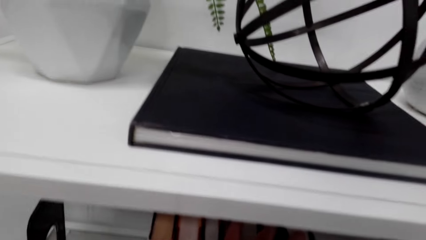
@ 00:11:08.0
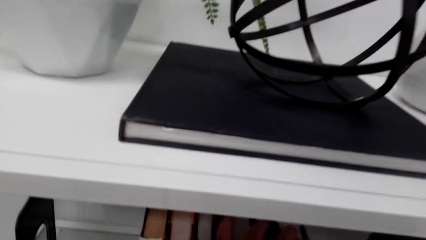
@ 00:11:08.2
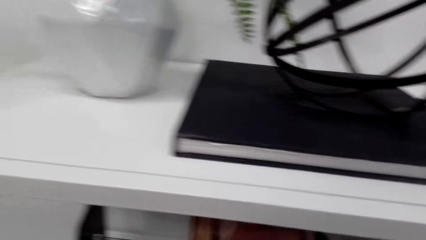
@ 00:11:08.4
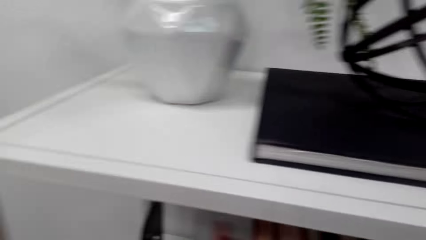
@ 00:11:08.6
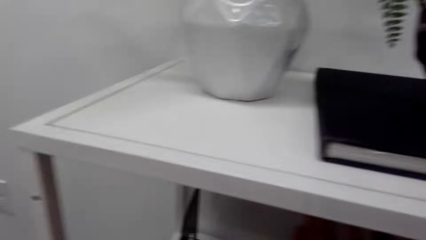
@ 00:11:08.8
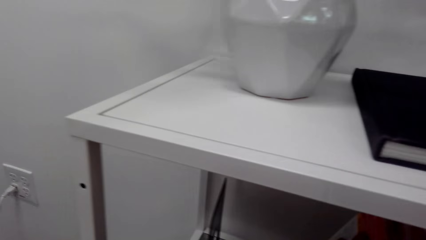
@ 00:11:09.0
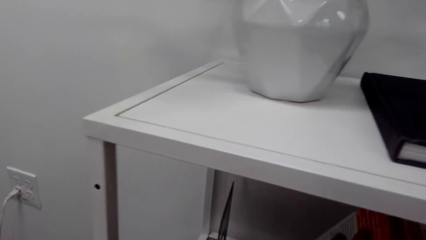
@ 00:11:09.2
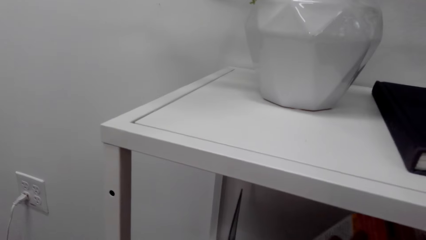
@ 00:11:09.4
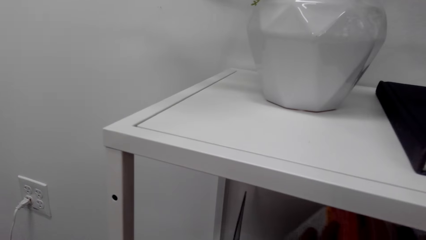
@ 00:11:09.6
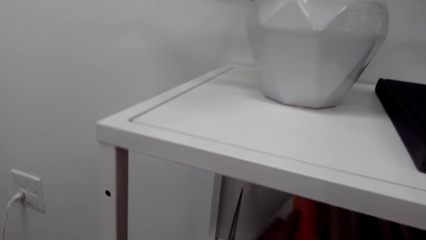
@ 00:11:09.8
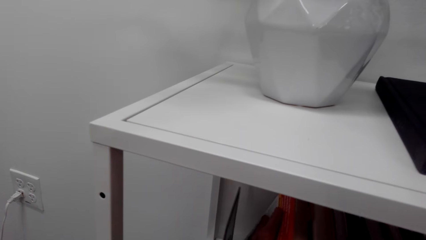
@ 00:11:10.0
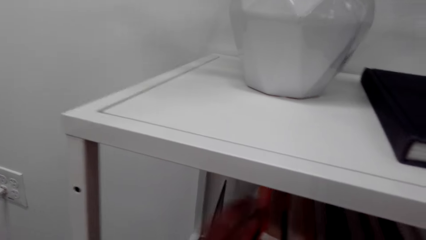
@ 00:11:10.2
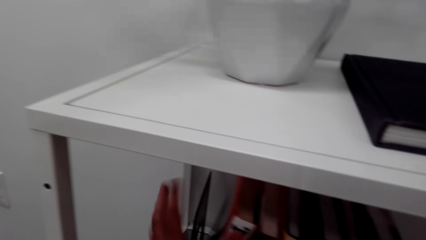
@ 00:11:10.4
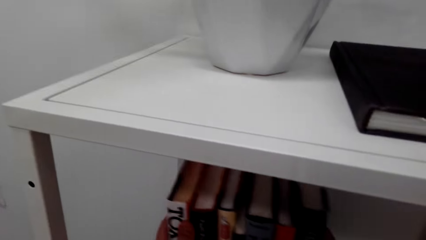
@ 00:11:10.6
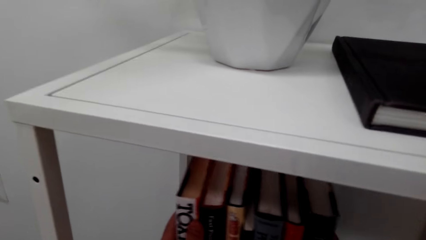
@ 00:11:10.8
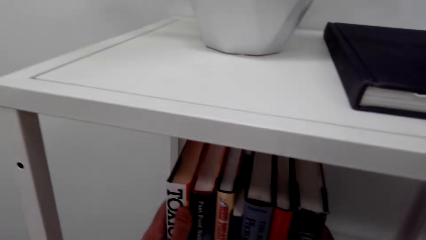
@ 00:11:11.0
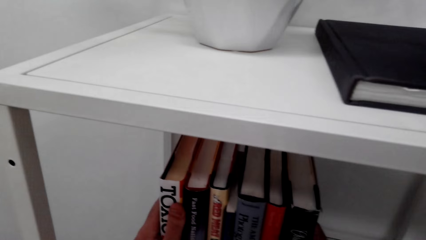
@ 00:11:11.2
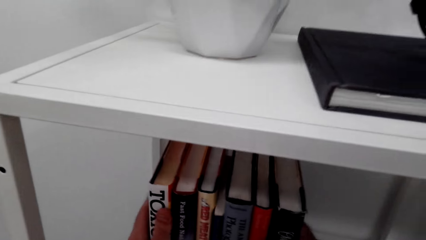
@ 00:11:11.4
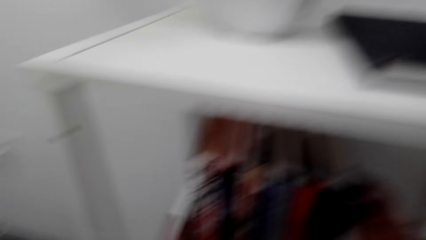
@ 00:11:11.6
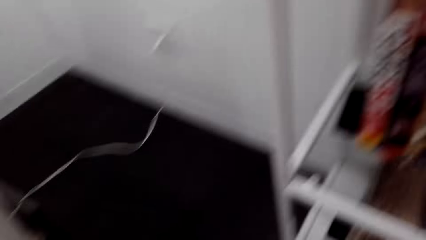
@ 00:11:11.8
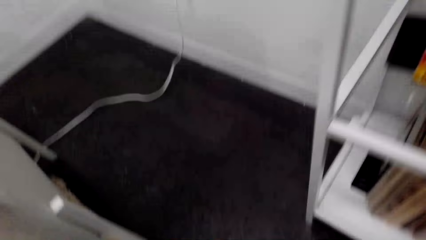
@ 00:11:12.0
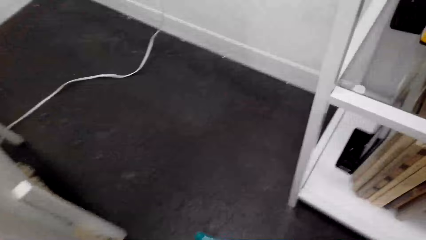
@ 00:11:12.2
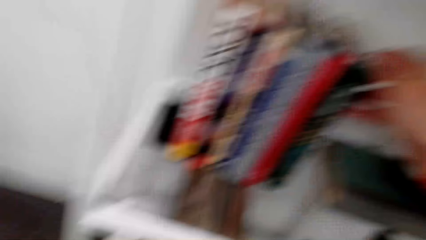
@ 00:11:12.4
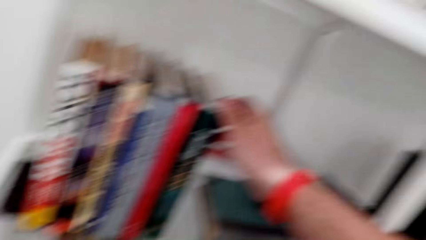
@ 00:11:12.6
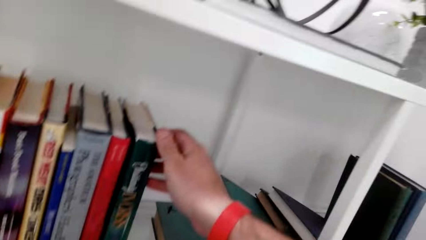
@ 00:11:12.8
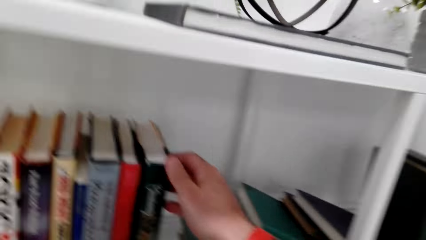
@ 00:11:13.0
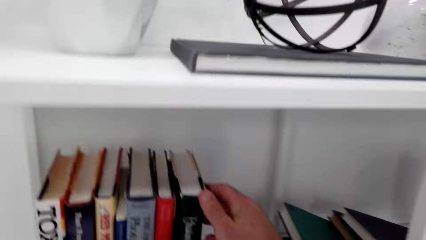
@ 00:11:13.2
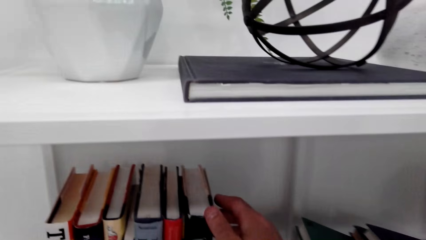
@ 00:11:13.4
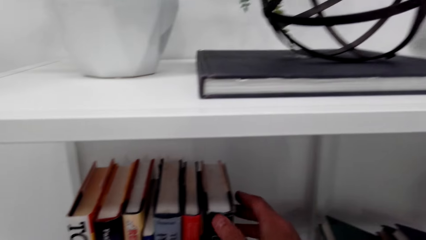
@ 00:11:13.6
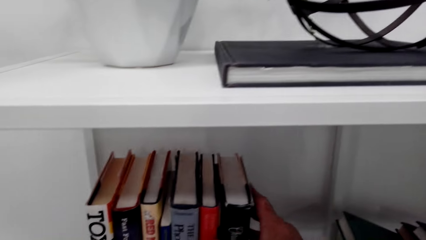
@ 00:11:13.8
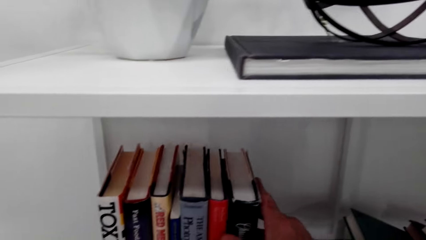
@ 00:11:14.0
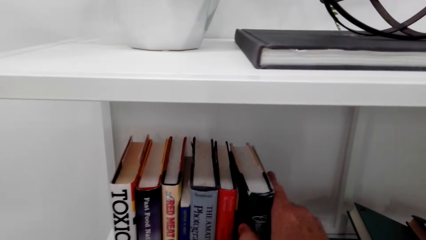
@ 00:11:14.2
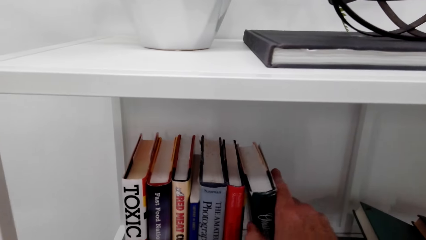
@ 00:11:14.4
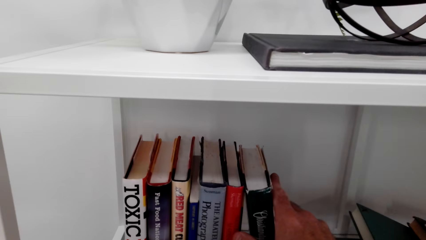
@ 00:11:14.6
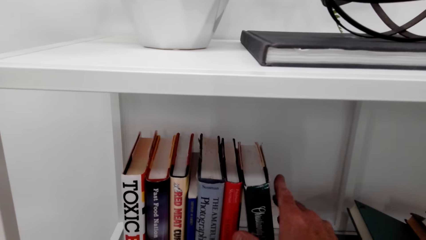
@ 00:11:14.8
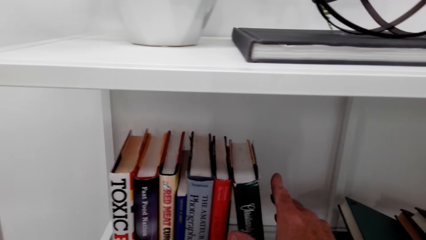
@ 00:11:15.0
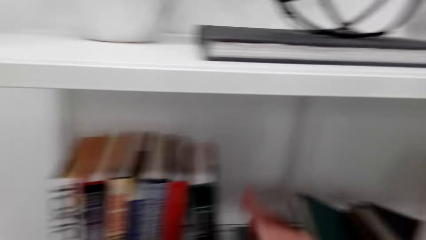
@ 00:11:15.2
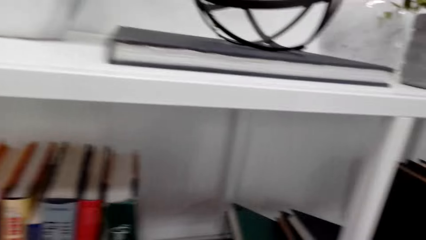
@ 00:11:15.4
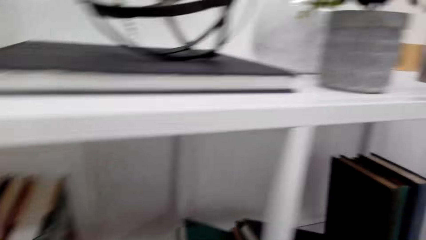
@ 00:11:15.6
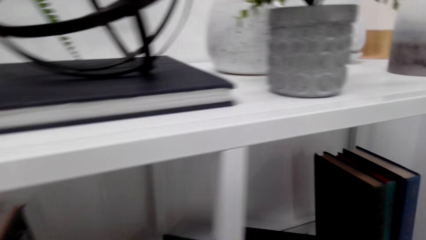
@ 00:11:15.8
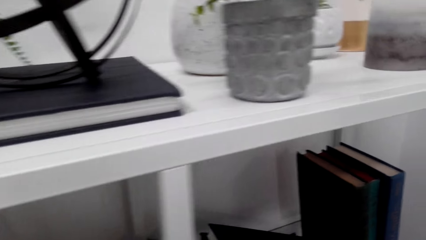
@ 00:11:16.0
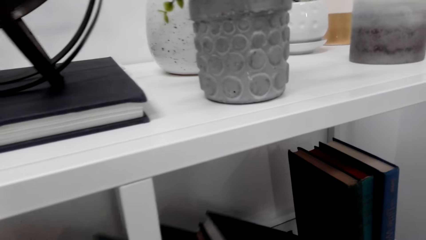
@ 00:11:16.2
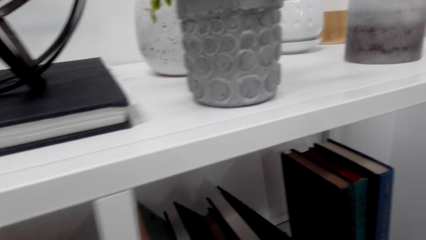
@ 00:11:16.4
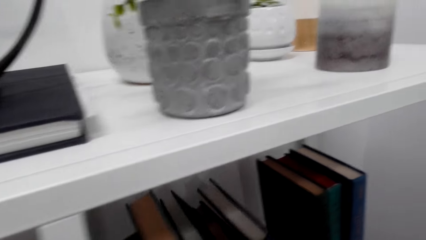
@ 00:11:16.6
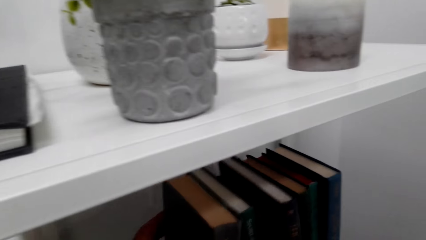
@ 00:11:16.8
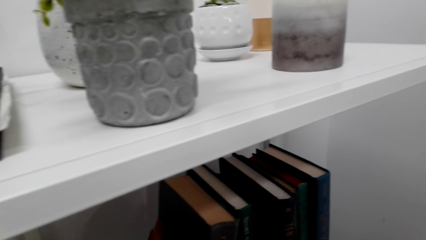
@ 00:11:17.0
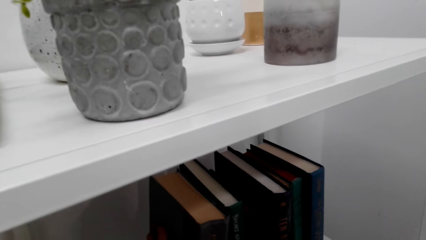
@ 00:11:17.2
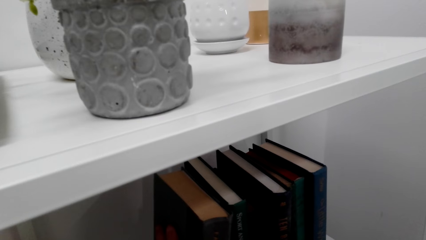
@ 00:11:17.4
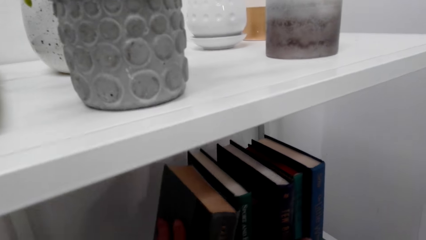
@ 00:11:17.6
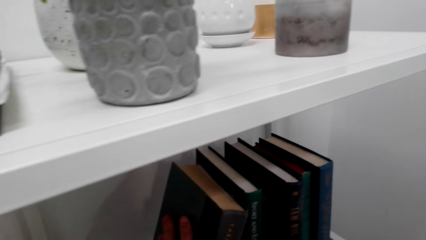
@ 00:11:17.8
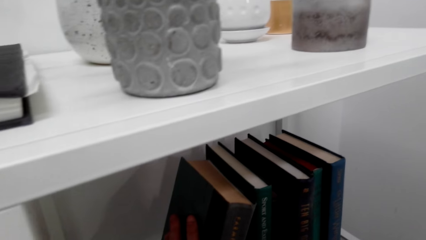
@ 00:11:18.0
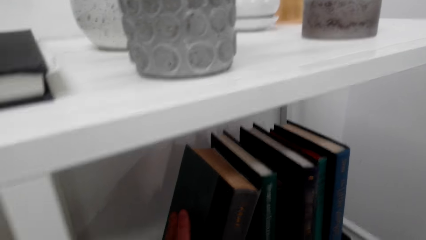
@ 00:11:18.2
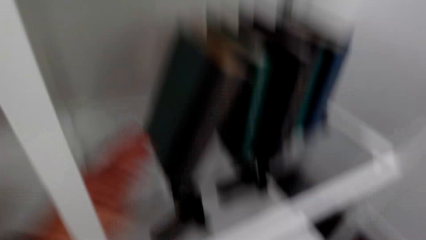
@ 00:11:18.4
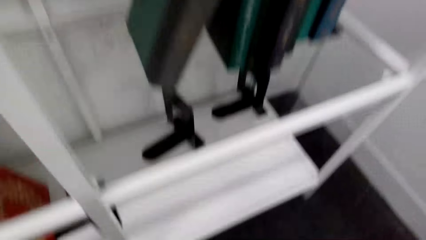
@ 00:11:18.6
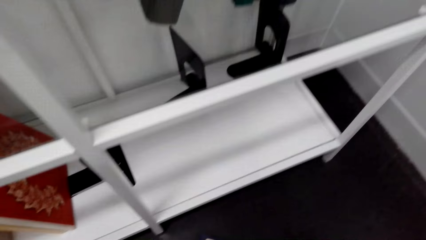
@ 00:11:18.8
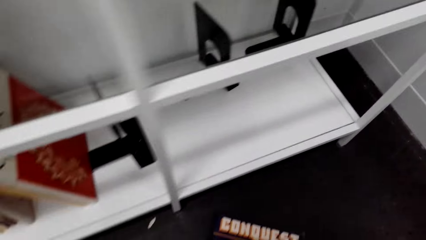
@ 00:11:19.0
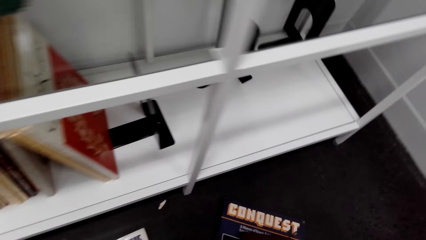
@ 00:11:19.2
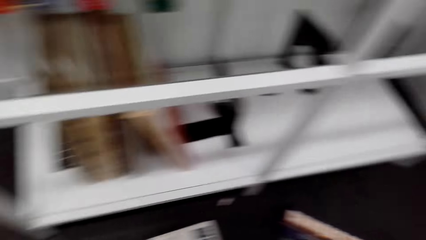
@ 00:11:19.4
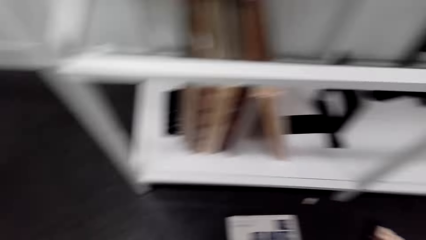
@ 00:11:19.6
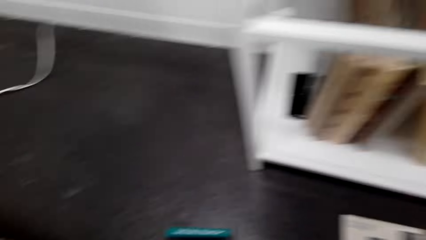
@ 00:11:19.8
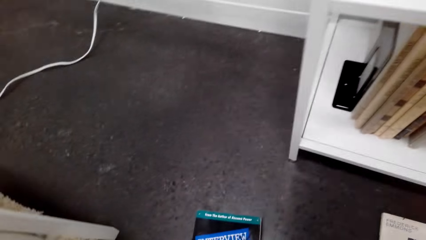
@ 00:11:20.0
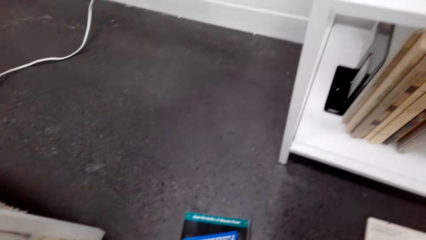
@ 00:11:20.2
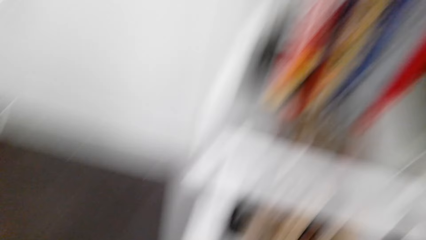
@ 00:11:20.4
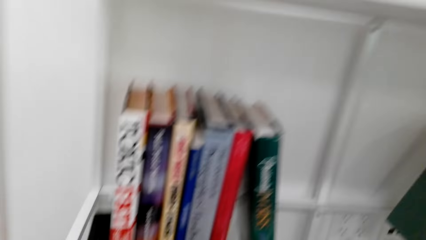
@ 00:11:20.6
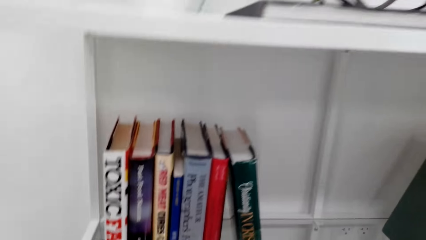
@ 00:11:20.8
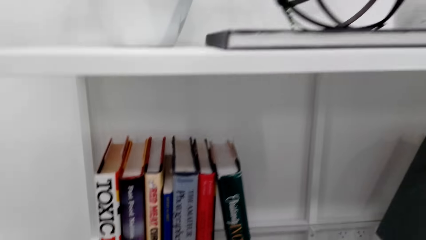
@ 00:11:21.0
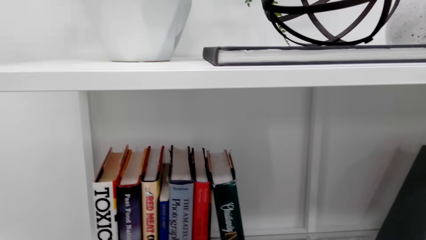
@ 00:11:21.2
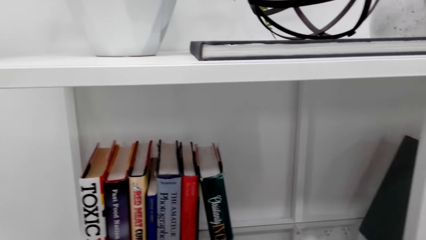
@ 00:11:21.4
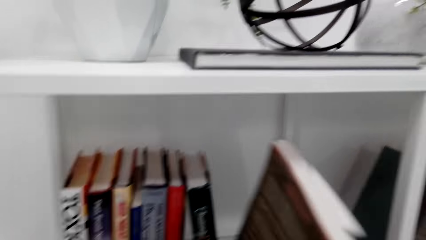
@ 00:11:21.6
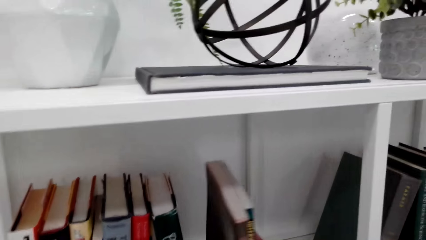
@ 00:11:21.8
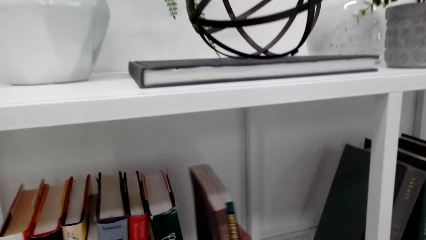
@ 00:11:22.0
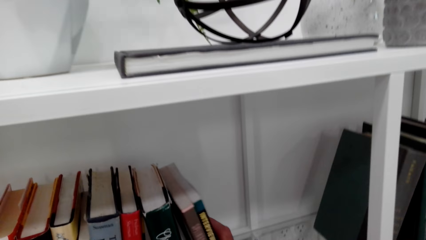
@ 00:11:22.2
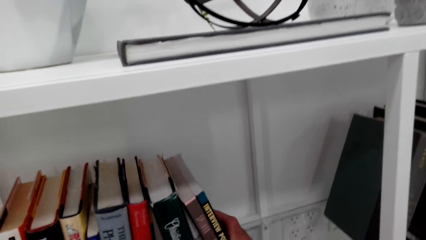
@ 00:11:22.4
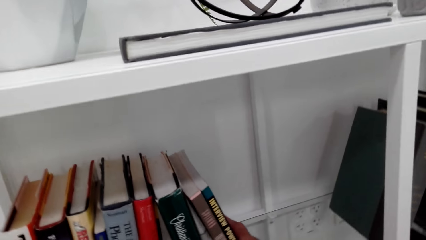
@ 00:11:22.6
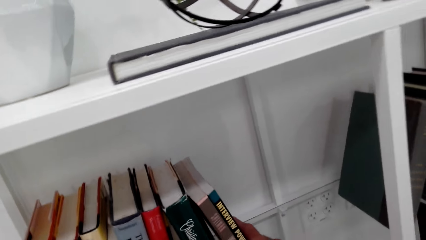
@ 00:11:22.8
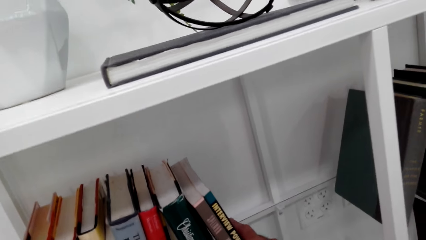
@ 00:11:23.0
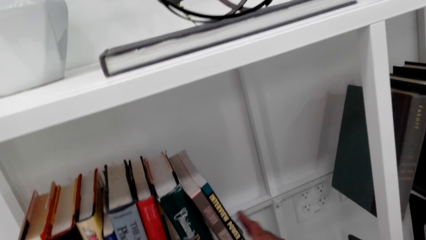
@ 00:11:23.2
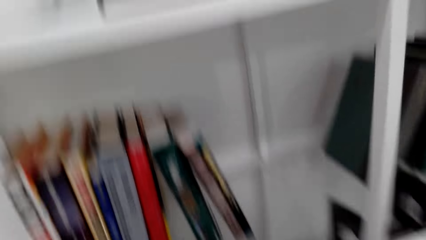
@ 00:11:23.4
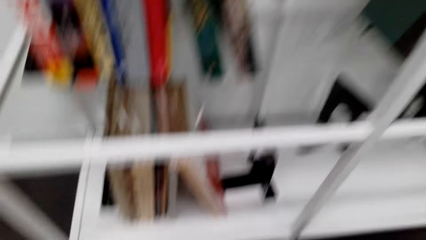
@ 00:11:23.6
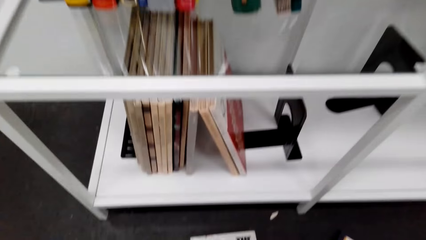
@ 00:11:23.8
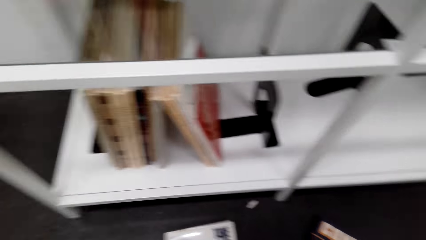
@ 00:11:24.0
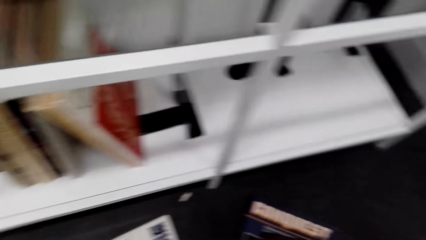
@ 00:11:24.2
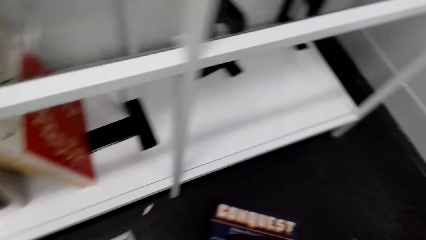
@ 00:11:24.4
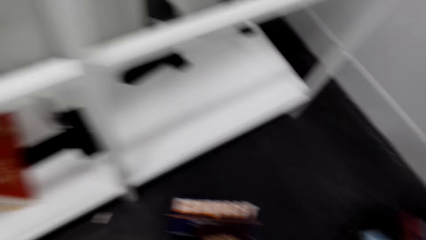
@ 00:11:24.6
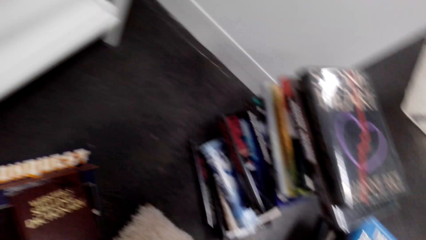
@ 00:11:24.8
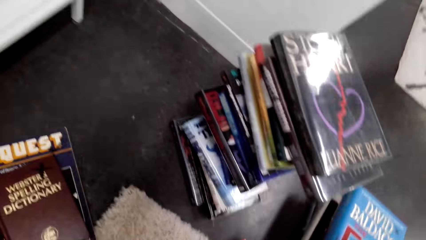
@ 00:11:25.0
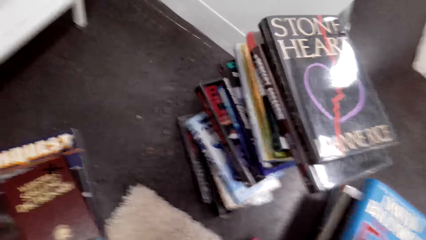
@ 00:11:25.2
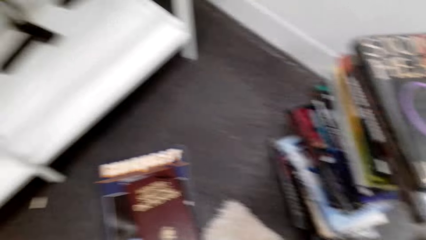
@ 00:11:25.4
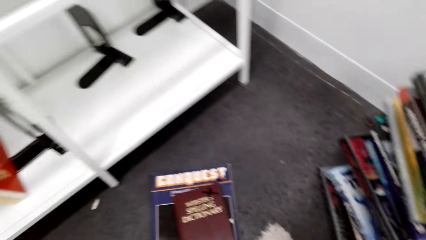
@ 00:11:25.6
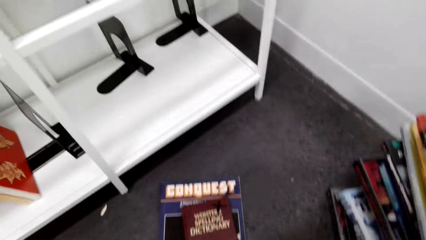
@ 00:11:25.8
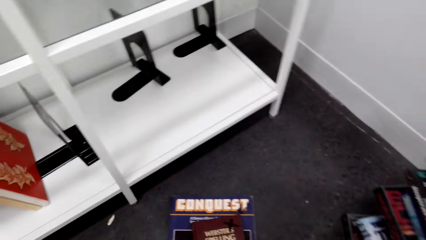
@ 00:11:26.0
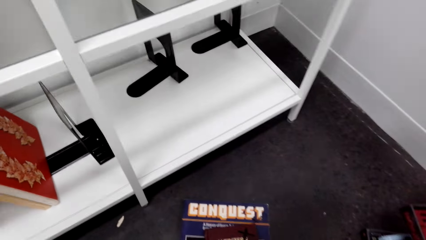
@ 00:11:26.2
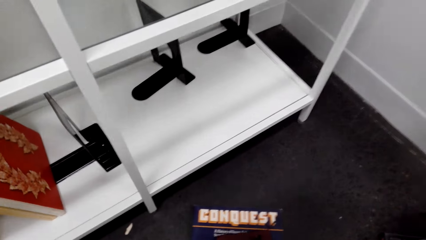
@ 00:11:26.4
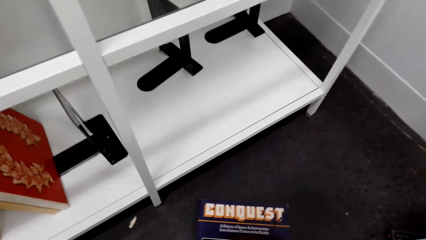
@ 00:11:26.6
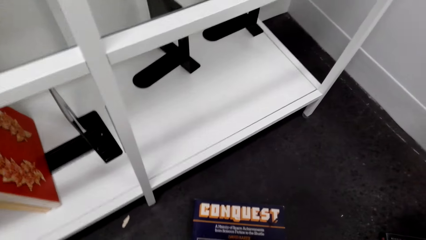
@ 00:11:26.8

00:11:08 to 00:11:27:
The camera wearer picks up something with the left hand. They arrange books with both hands. They look in front. They arrange the books with the left hand. They place the books on the floor with the right hand.
